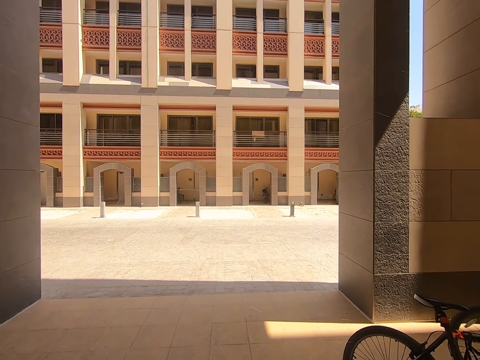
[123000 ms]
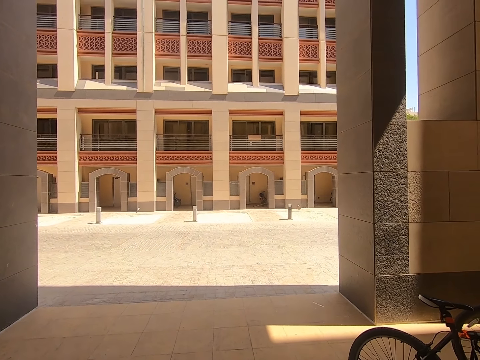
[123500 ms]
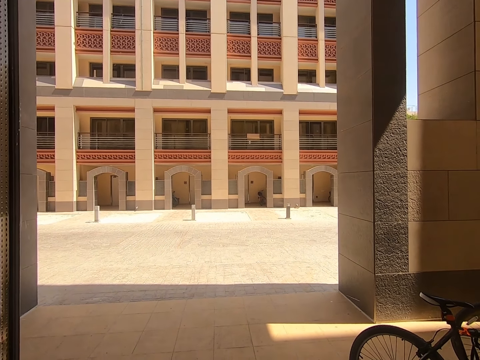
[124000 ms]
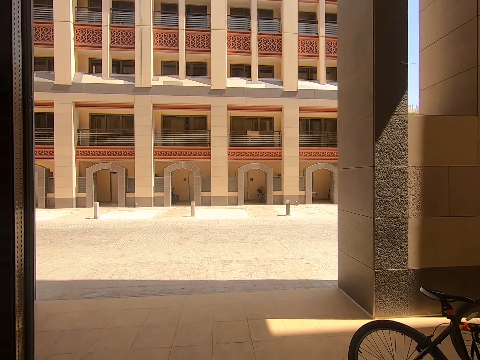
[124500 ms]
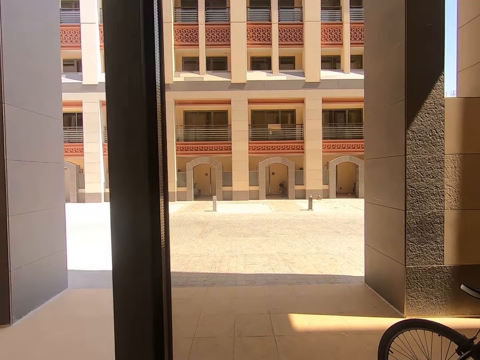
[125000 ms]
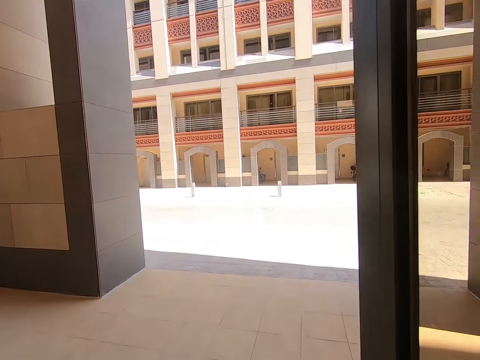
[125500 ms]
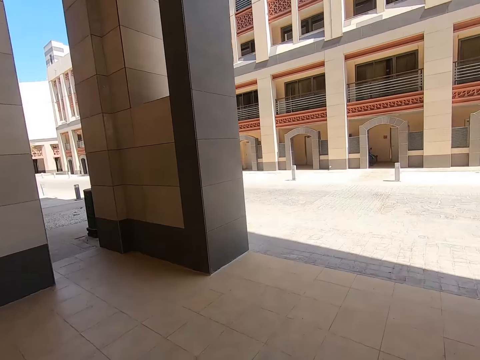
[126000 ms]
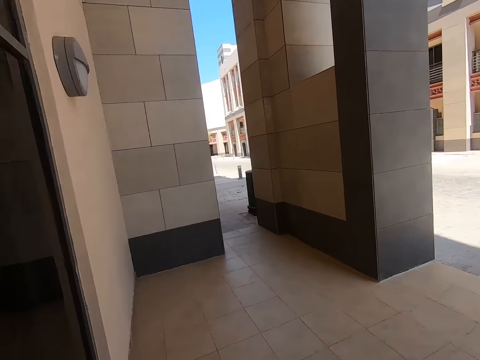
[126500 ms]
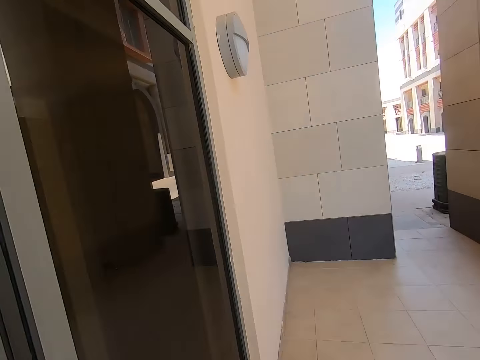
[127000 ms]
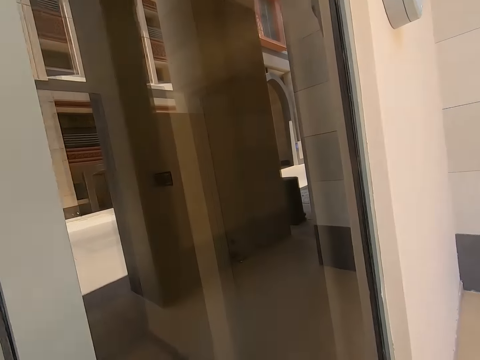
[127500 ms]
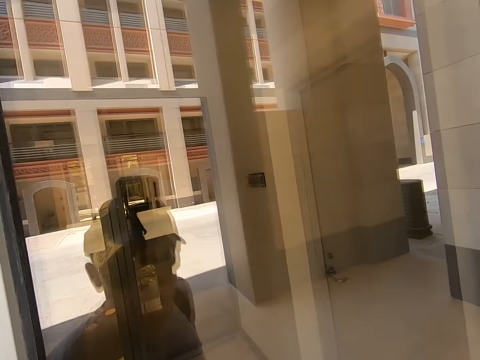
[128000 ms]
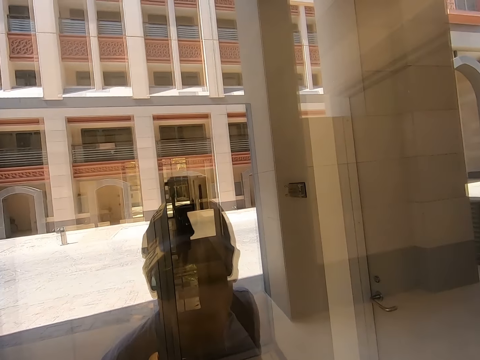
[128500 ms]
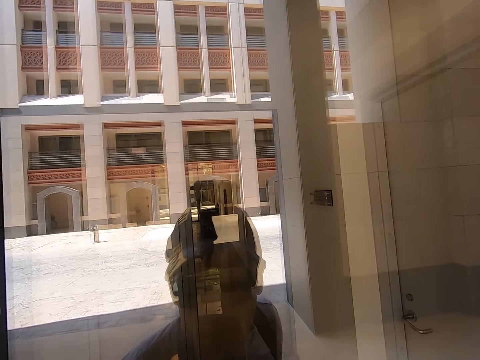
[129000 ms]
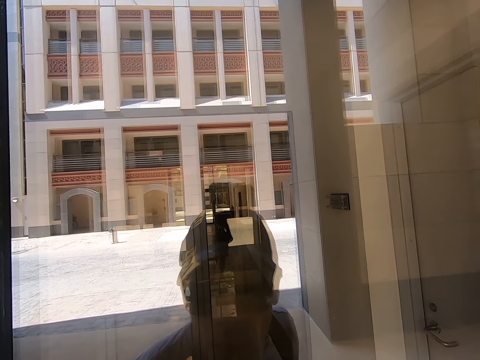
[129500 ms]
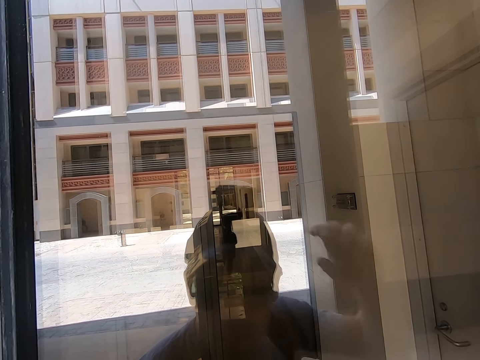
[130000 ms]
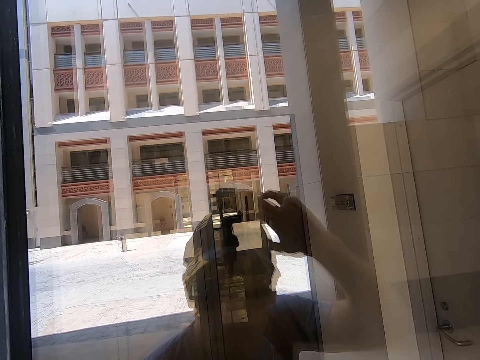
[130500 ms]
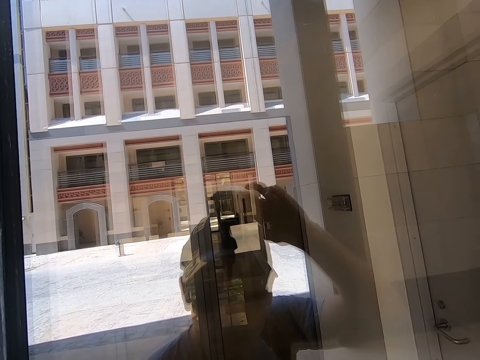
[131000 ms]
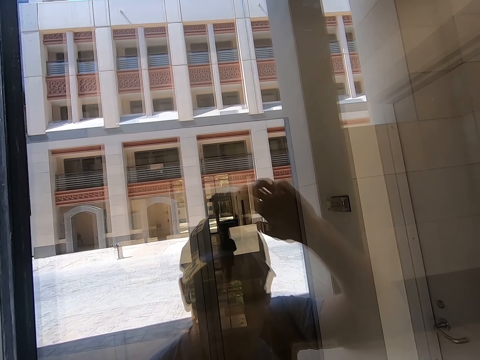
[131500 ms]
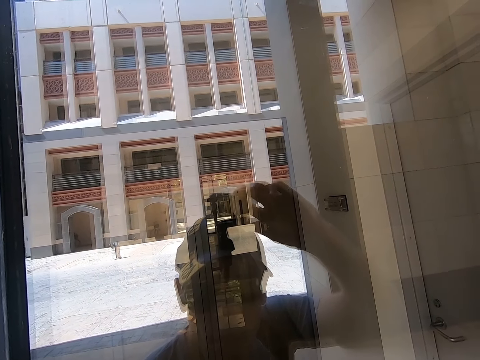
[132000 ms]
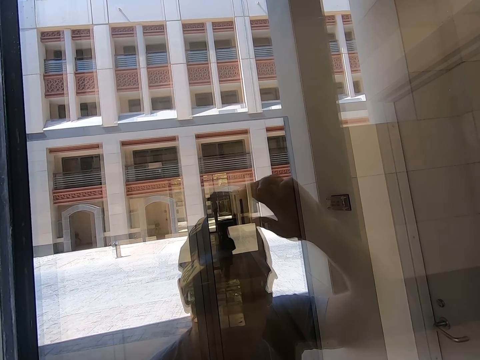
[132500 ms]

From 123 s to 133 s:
The camera wearer looks on the glass door. They hold the camera. They adjust the camera.
